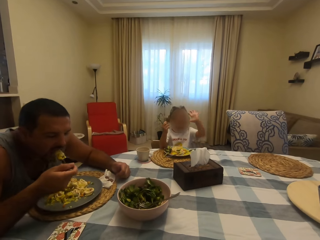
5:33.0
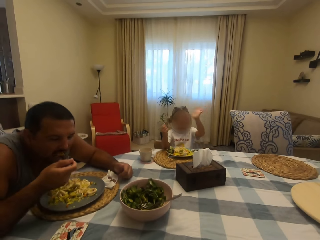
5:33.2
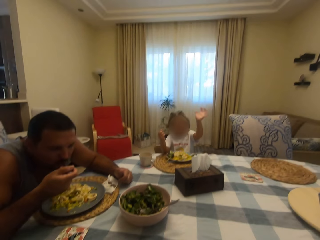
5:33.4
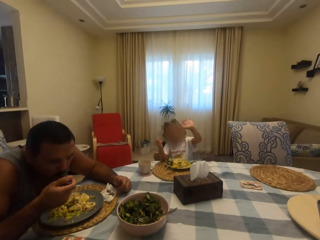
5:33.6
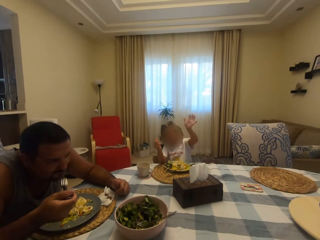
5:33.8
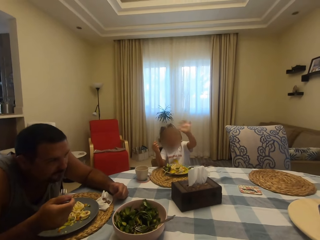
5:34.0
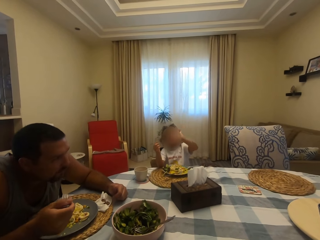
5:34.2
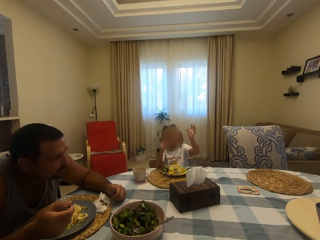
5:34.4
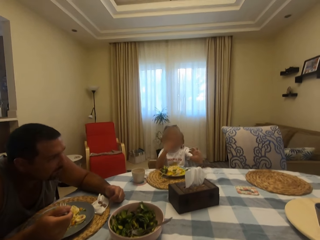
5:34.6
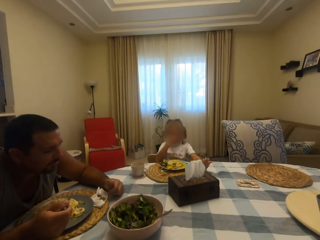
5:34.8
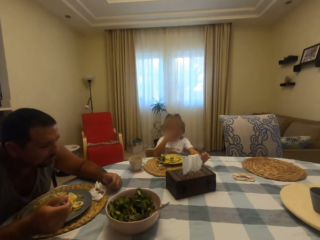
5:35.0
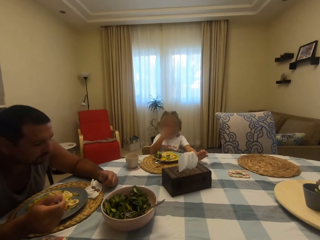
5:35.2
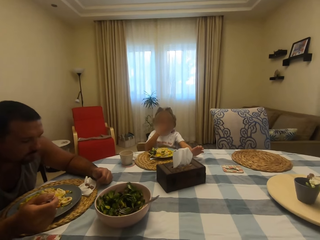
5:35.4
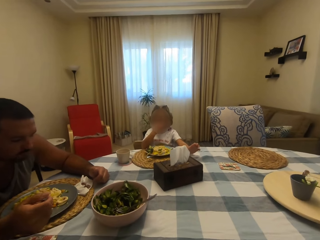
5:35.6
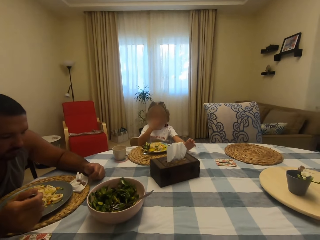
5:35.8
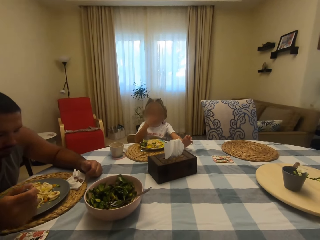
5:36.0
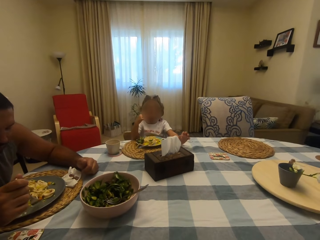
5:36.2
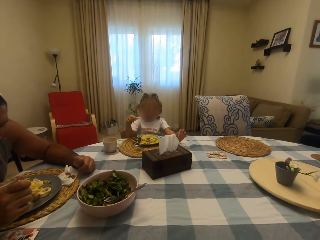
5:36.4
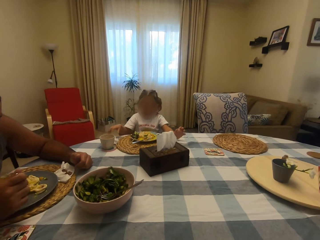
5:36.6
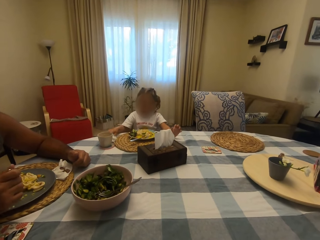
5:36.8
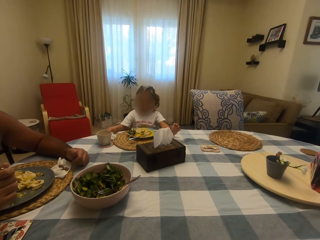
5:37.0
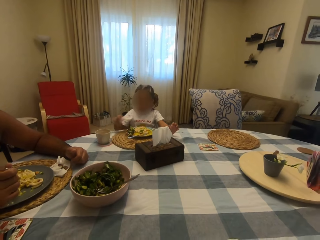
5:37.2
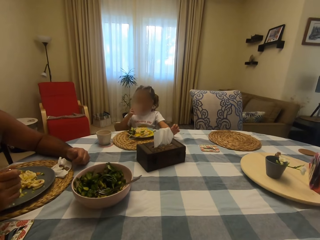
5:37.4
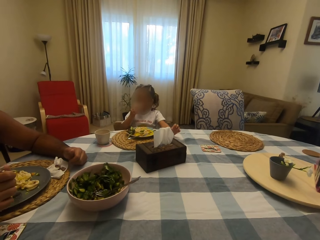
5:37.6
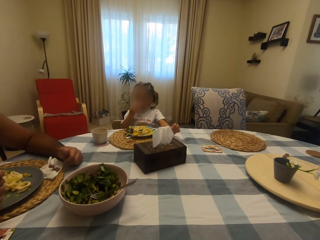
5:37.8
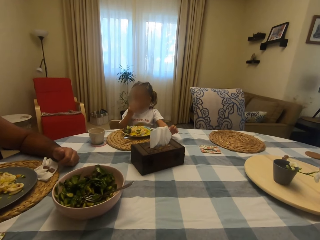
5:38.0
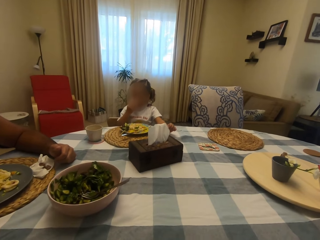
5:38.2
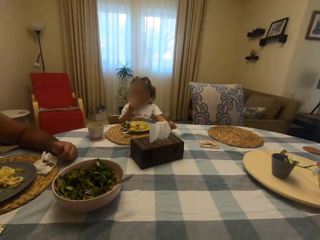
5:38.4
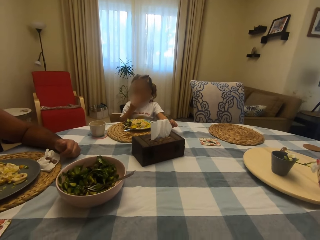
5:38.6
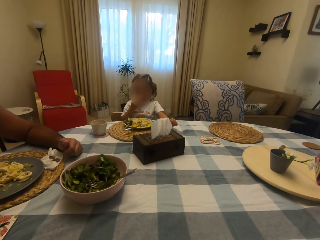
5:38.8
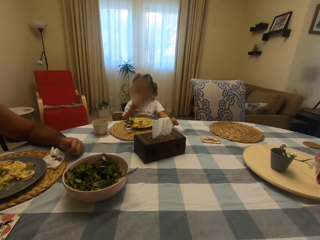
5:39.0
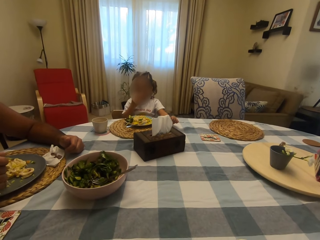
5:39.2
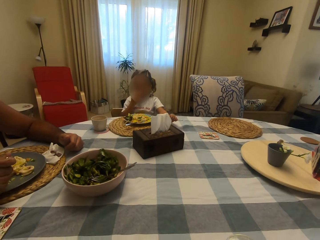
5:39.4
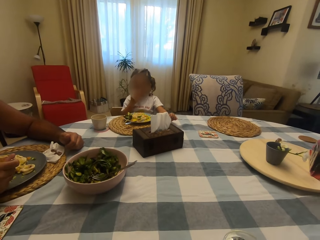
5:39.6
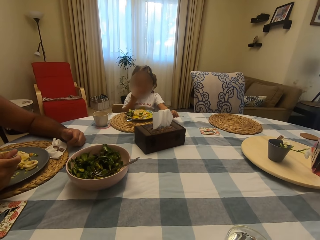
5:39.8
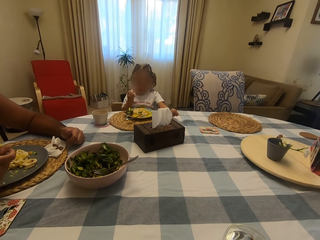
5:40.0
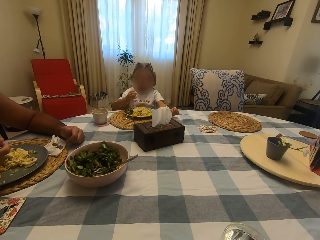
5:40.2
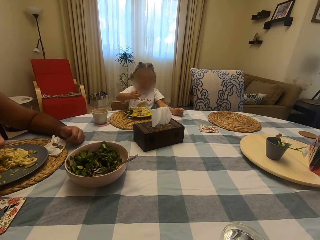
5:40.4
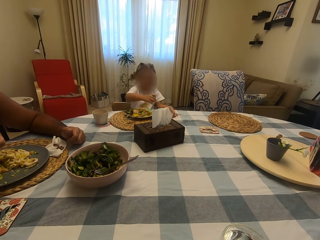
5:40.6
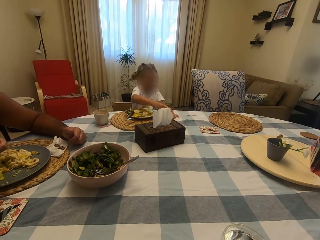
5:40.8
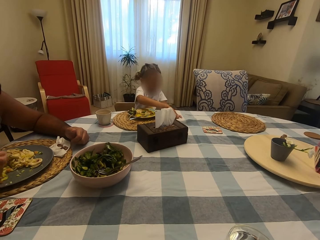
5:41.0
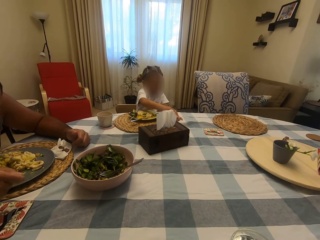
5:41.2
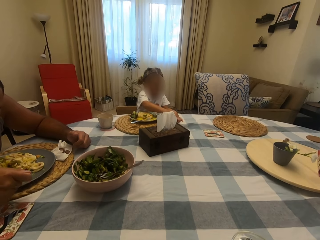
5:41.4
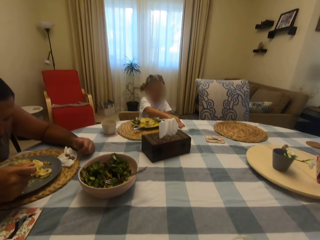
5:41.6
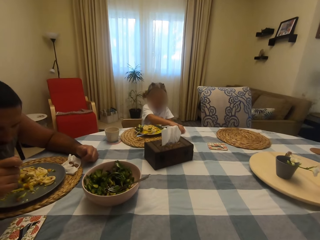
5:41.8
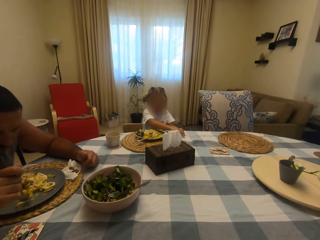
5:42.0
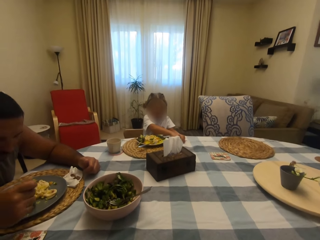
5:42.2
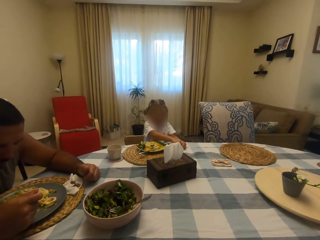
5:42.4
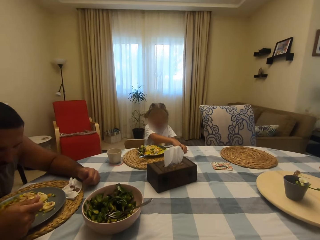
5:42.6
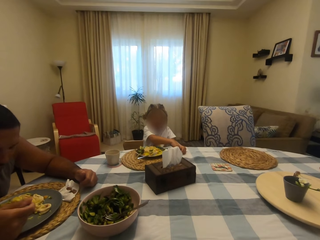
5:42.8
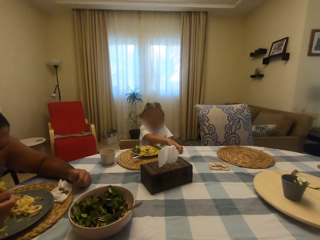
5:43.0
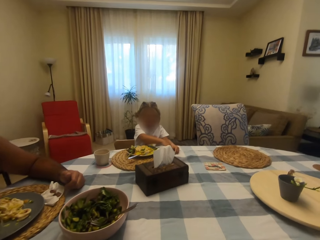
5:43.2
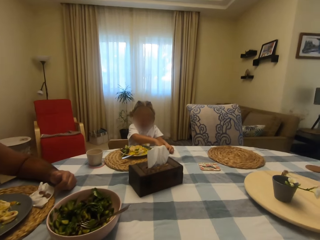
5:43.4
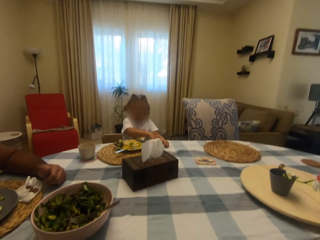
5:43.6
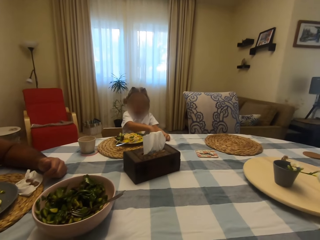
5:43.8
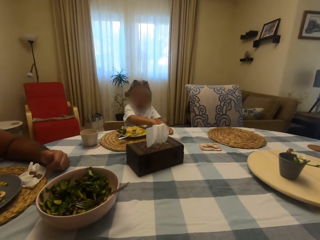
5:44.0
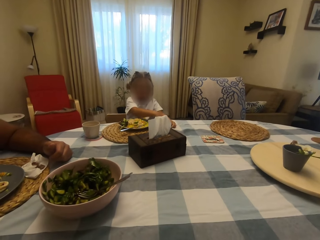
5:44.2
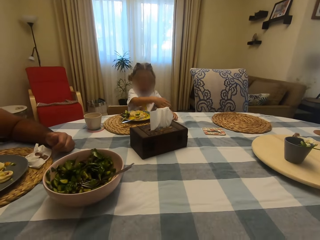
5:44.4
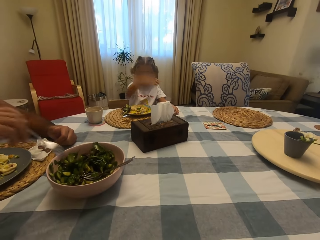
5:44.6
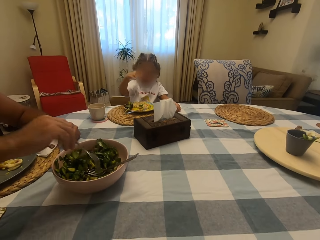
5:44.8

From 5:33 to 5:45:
A man eats. A child waves at the camera wearer. The child speaks. The child picks up a serviette. The camera wearer looks at the child. The man eats food. The camera wearer looks at the child. The child converses with the camera wearer. The man eats.

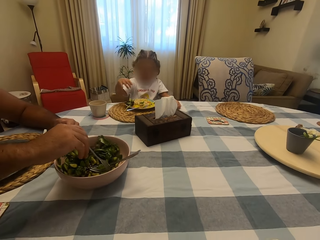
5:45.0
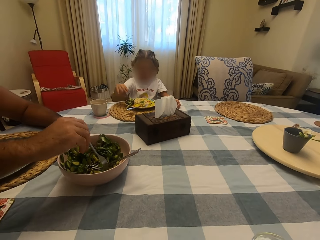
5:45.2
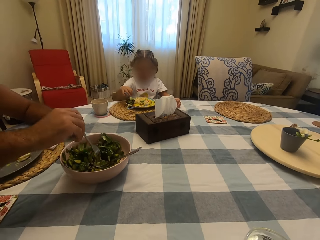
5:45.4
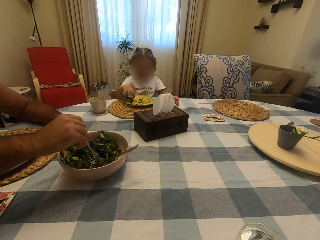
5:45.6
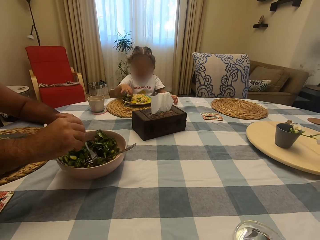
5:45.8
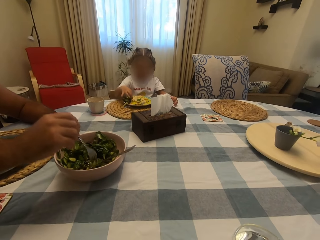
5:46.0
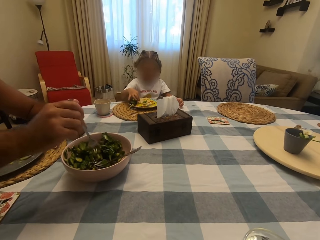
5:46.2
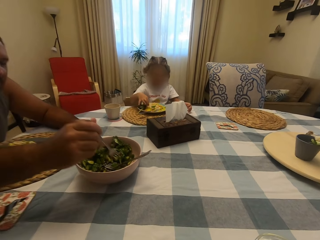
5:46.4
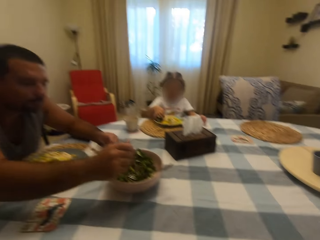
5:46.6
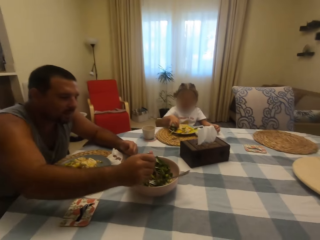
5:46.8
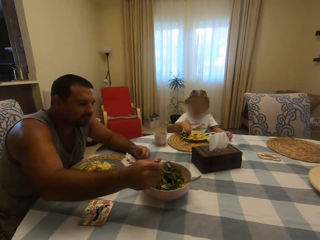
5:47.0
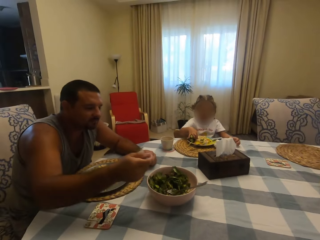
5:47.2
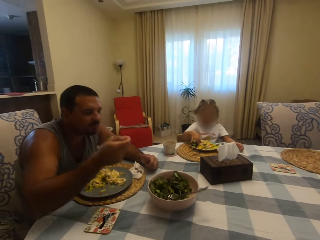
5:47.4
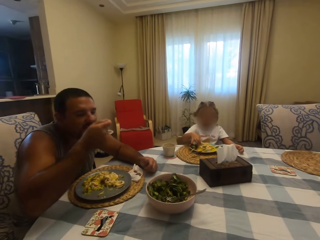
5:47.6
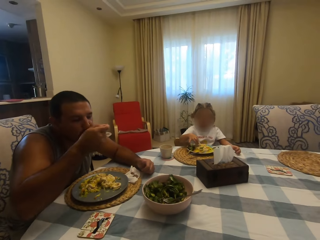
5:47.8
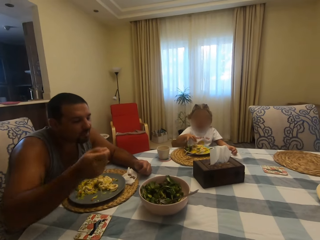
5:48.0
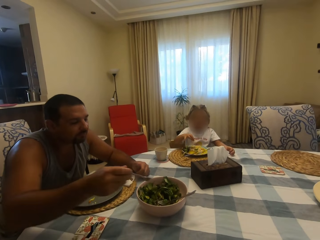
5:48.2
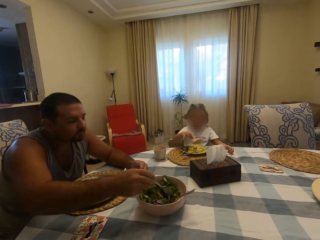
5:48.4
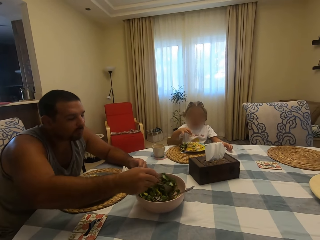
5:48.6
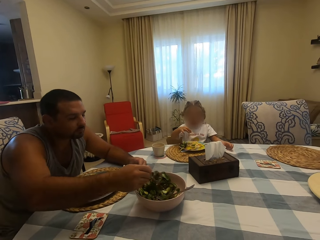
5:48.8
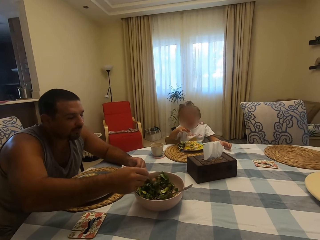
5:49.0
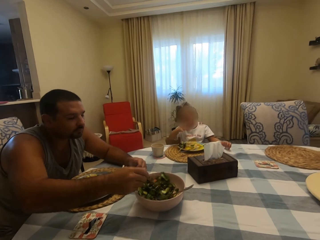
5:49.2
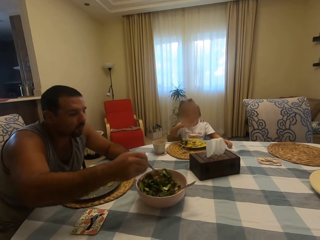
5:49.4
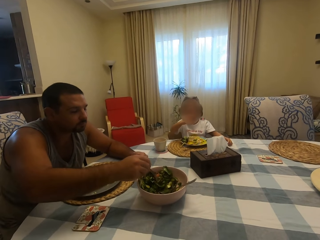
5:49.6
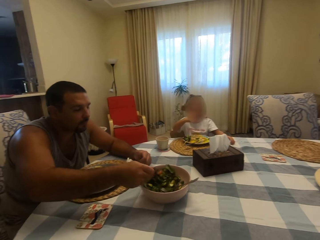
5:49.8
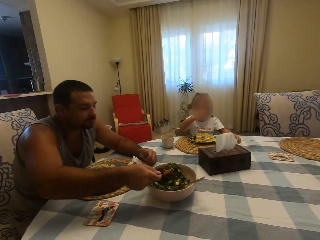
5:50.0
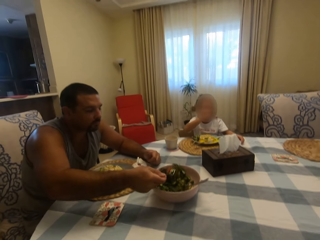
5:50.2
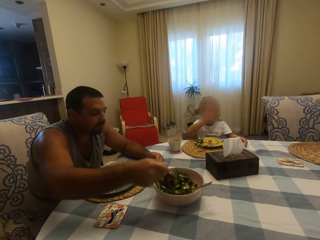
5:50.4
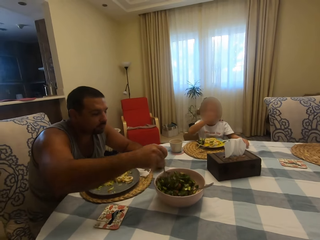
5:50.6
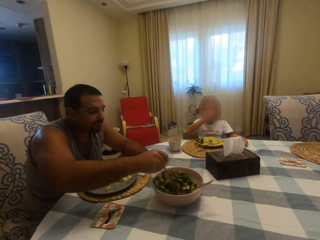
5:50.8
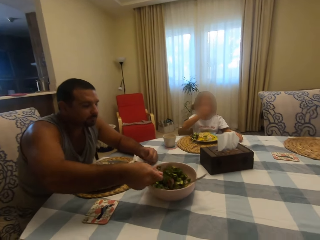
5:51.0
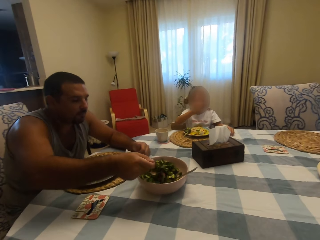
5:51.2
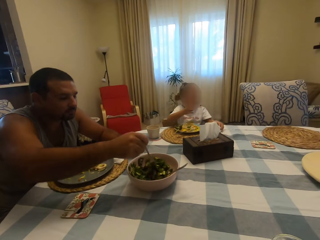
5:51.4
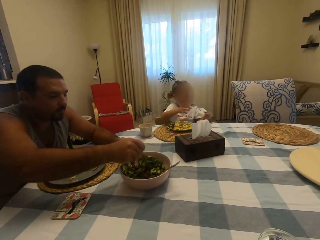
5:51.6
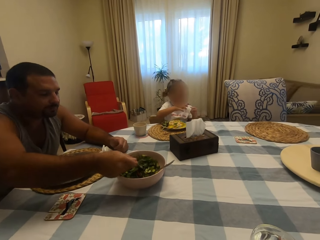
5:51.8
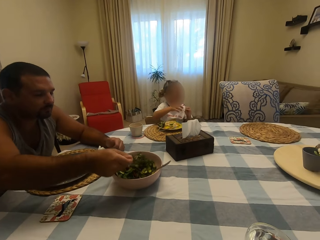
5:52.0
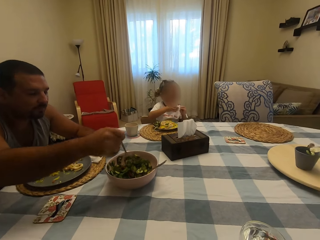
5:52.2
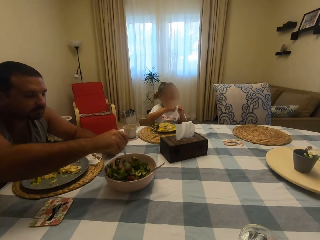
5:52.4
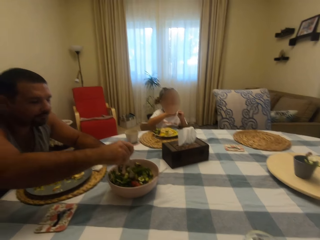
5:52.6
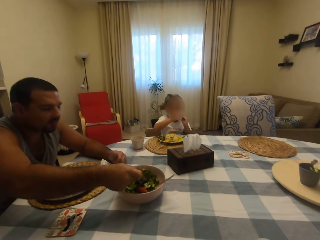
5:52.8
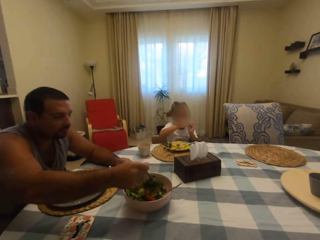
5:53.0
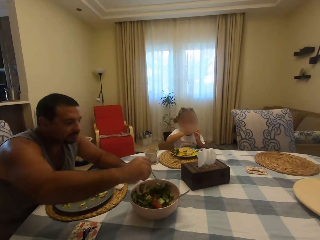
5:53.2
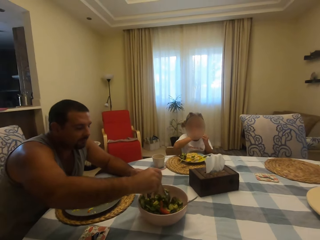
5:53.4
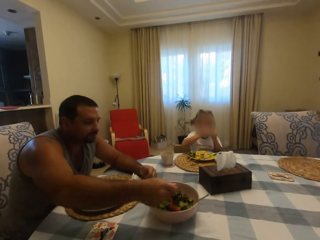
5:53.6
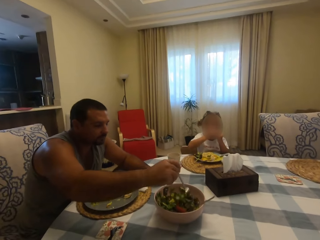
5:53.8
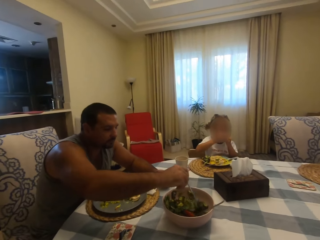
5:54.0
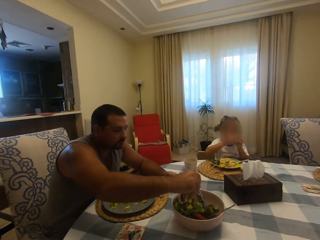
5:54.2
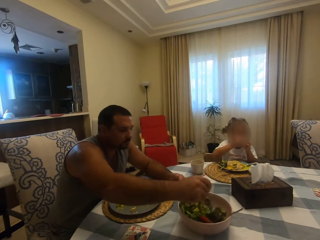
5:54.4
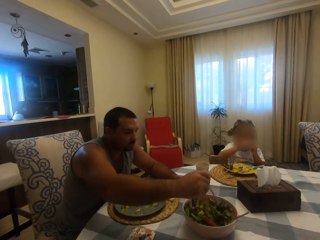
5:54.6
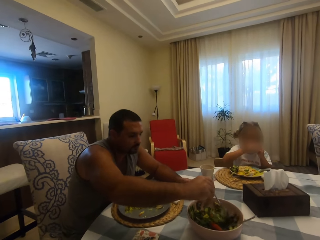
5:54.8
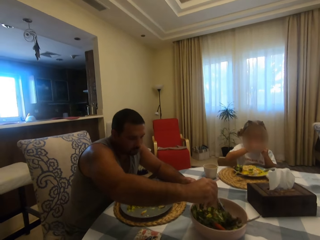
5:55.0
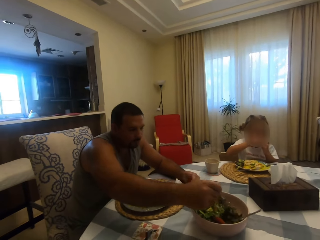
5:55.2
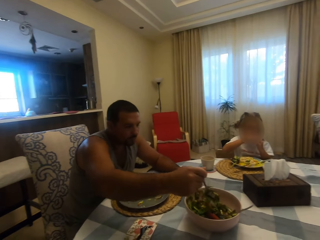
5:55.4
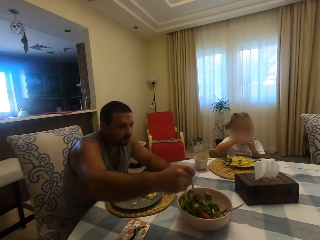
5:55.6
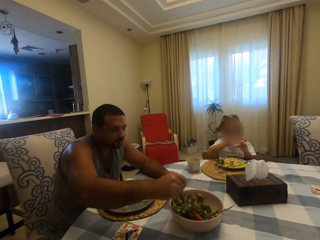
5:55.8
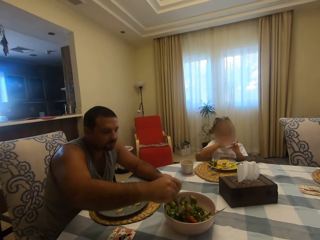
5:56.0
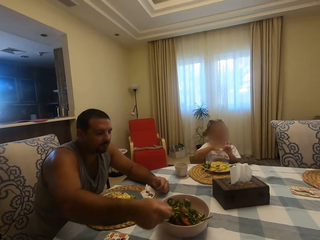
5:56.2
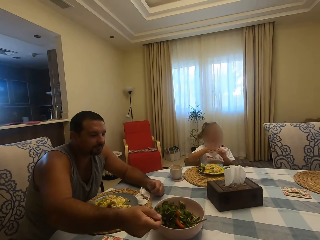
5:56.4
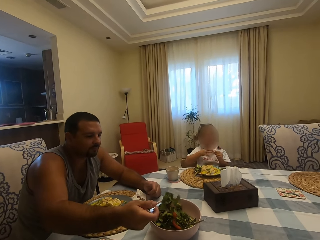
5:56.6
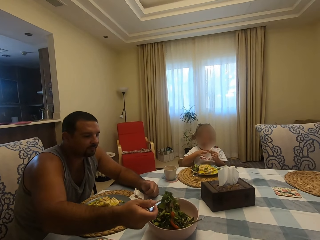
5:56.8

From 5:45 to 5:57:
A man scoops vegetables from the bowl. The man eats food. A person speaks. The man mixes vegetables in the bowl. The camera wearer speaks to the man and looks at the man.
